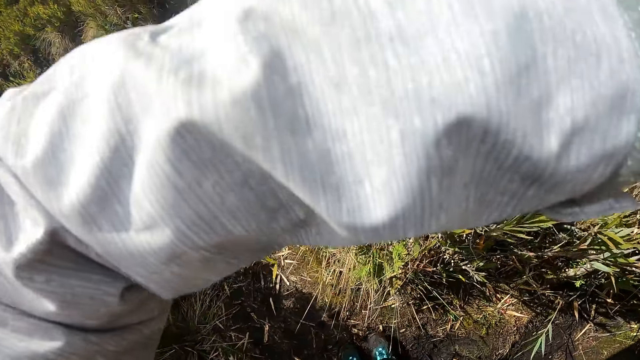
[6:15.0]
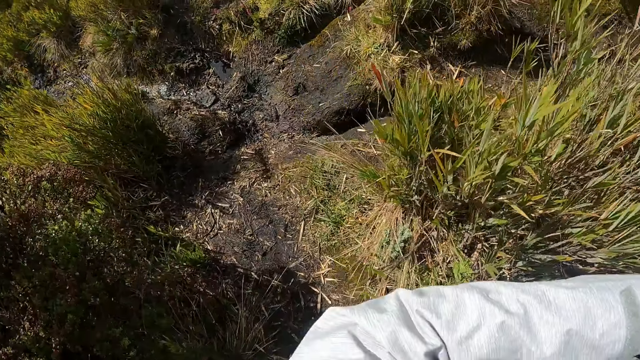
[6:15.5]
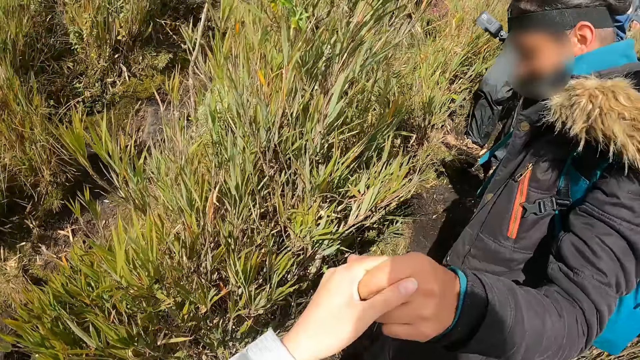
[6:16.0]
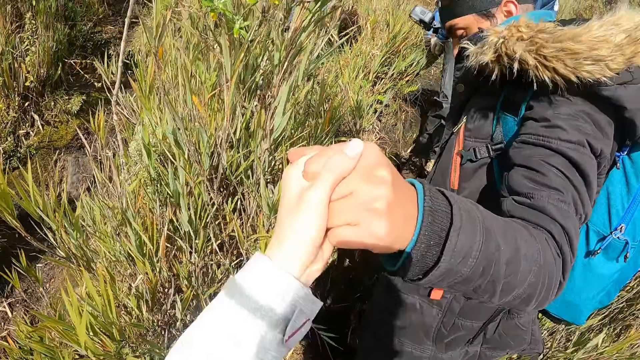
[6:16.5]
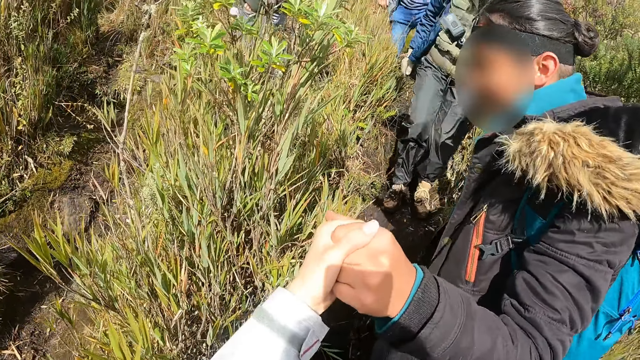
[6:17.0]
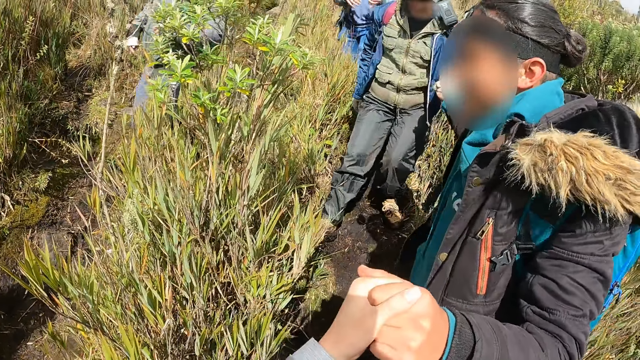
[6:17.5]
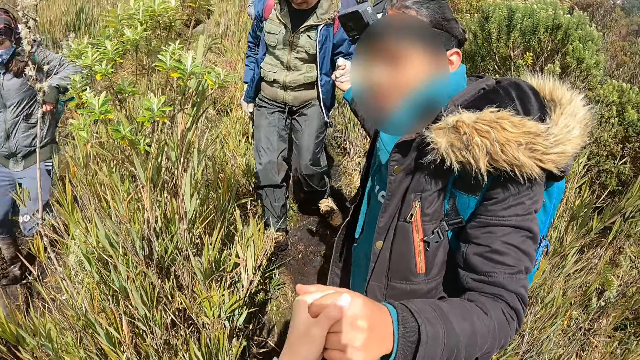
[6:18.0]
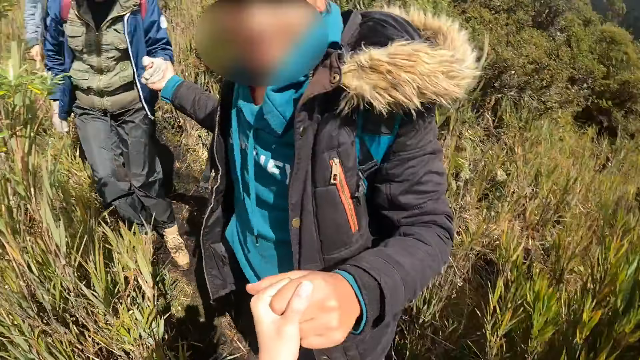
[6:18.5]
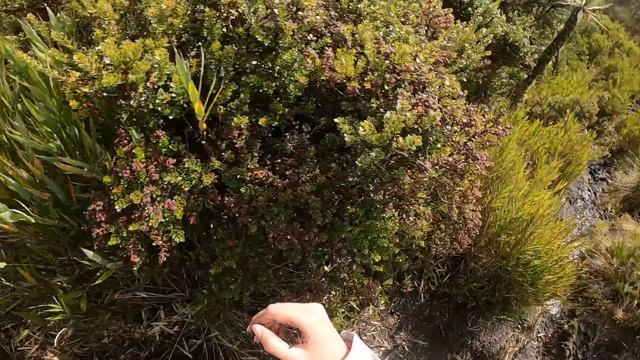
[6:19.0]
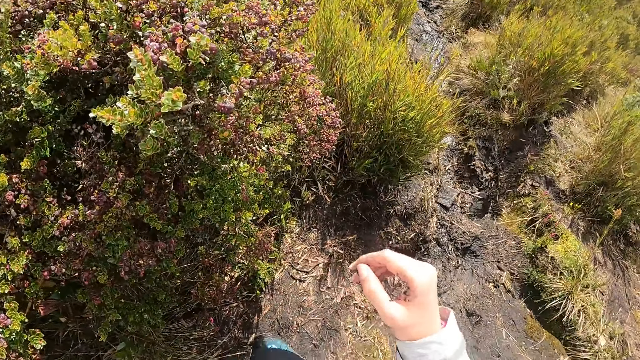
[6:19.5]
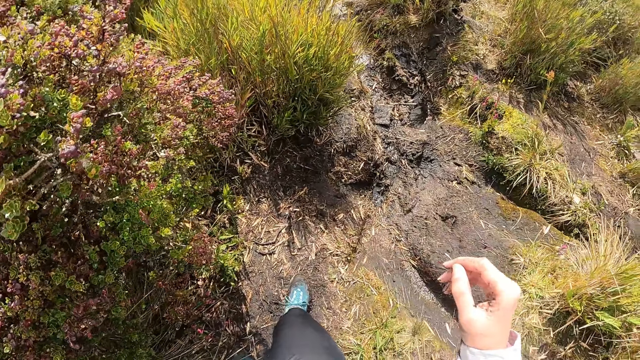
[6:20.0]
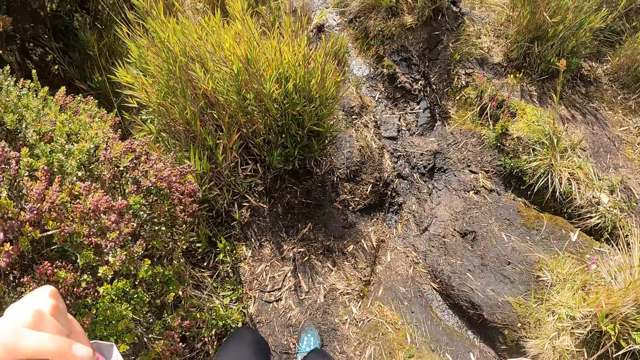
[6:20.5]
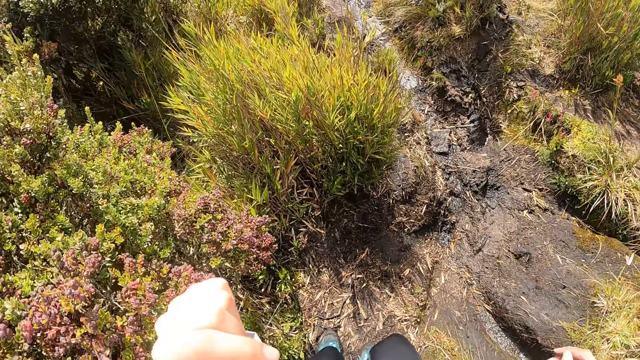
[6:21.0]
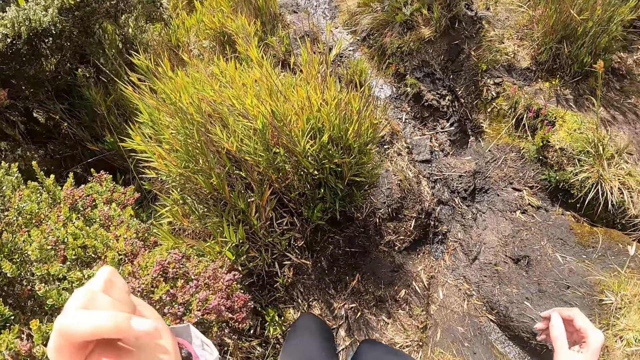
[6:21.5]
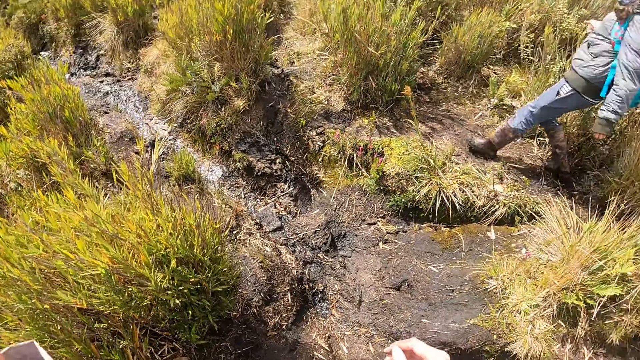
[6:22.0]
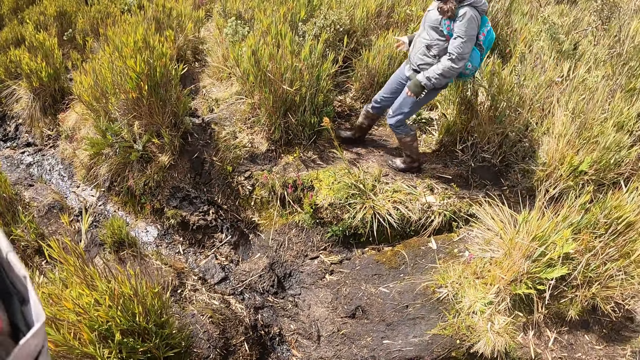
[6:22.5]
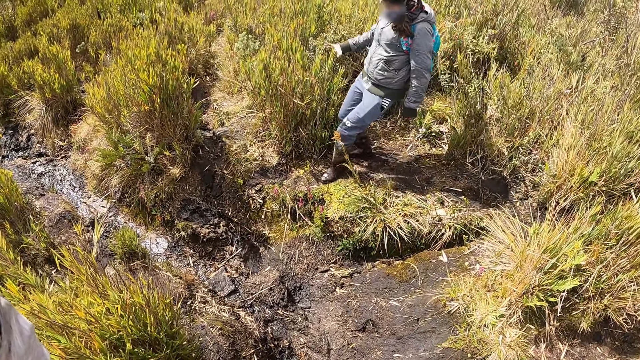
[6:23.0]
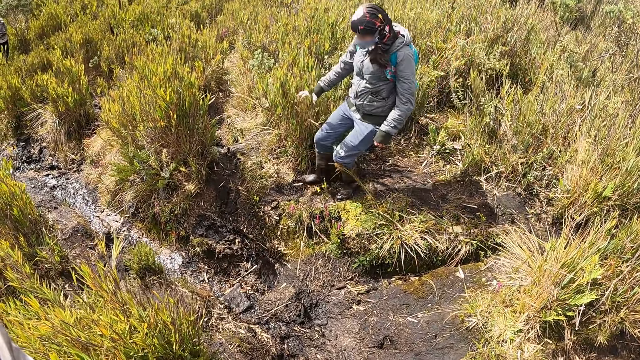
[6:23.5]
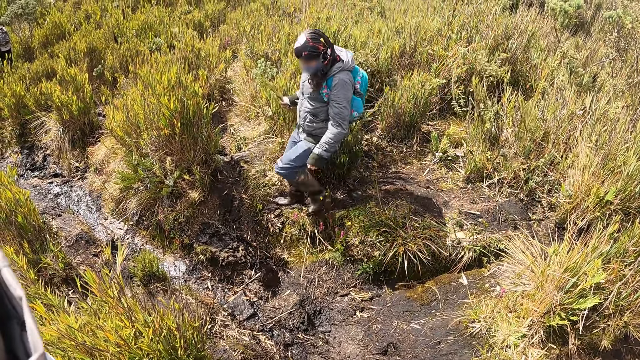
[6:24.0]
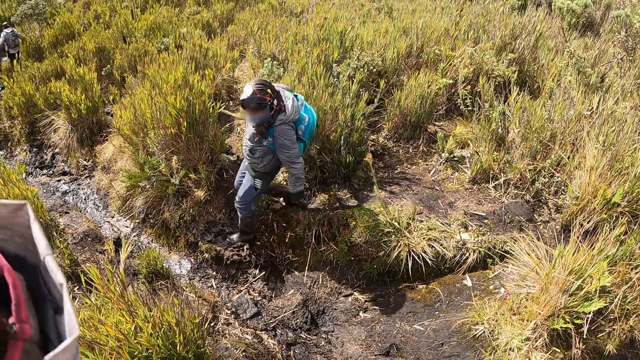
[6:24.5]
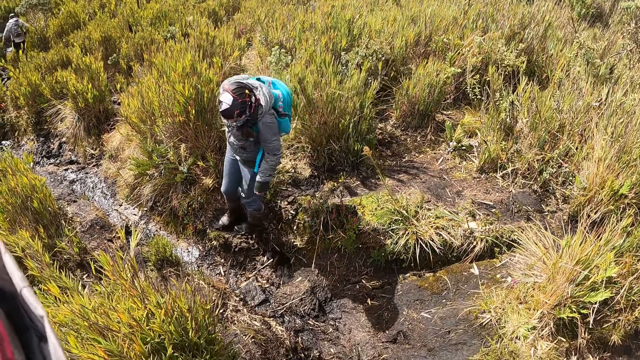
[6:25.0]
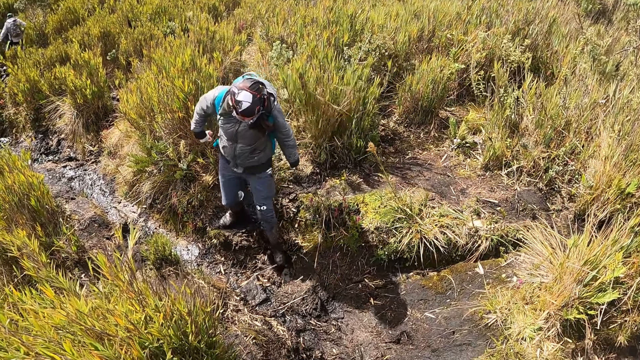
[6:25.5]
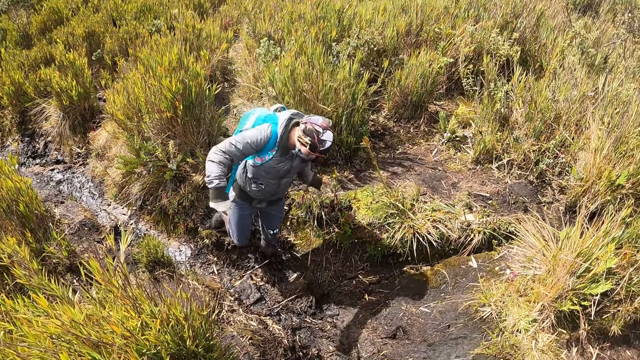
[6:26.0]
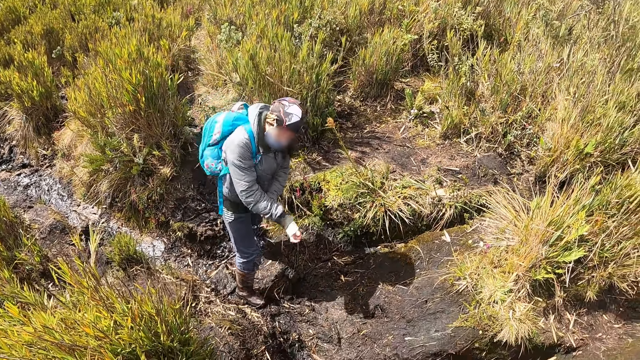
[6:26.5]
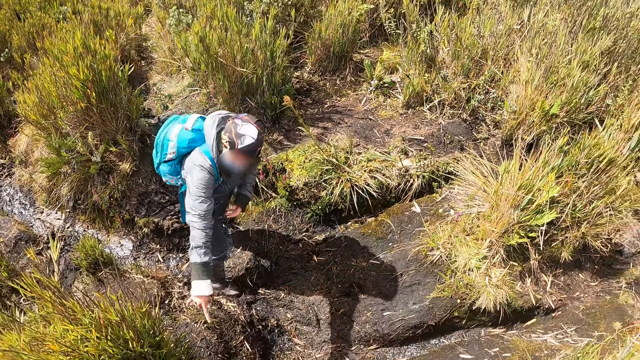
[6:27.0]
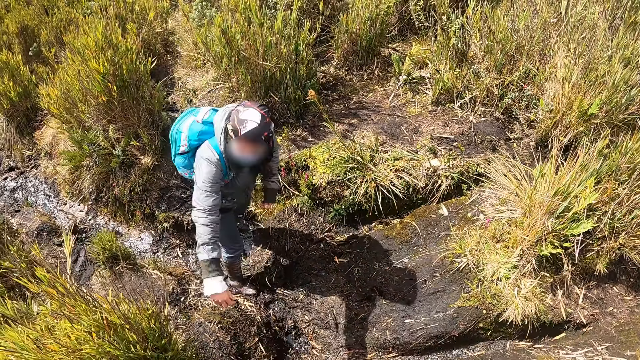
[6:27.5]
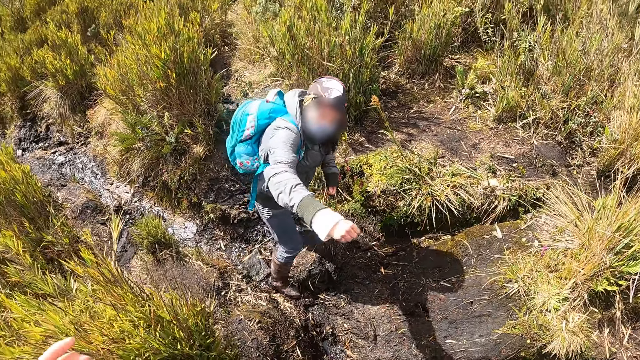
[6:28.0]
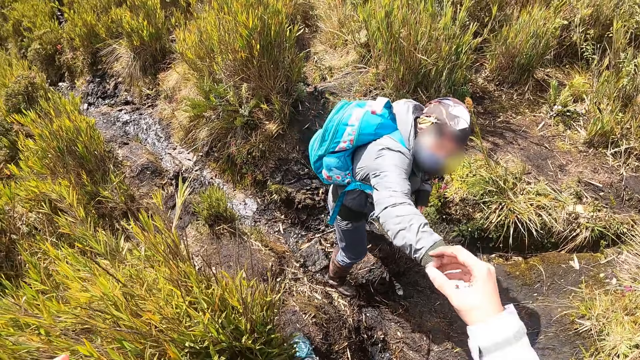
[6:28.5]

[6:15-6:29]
The woman grabs some plants in the field with her right hand.

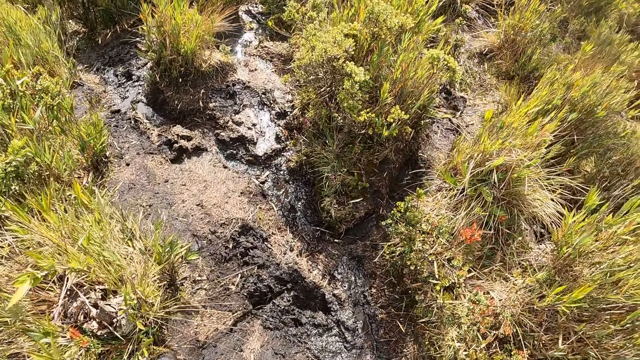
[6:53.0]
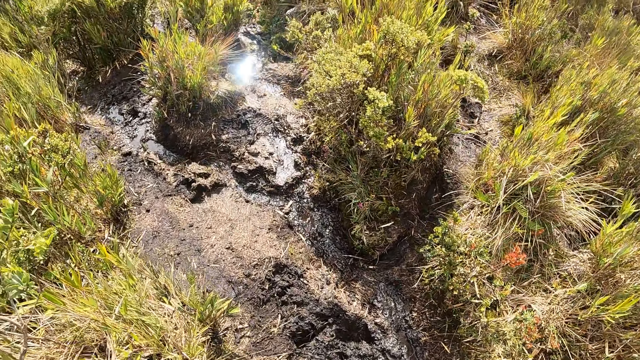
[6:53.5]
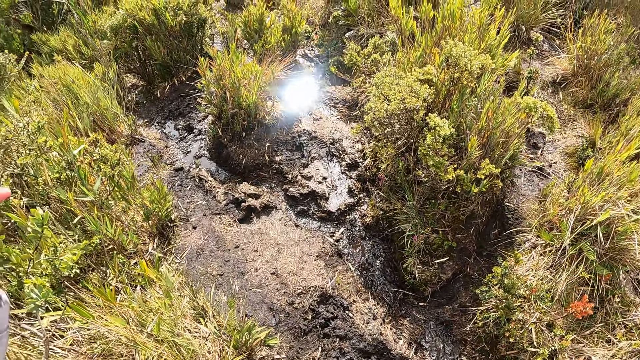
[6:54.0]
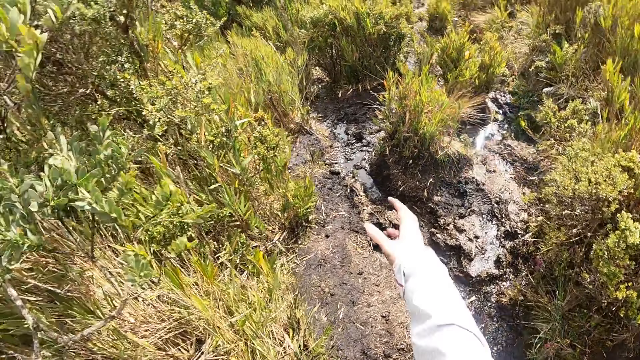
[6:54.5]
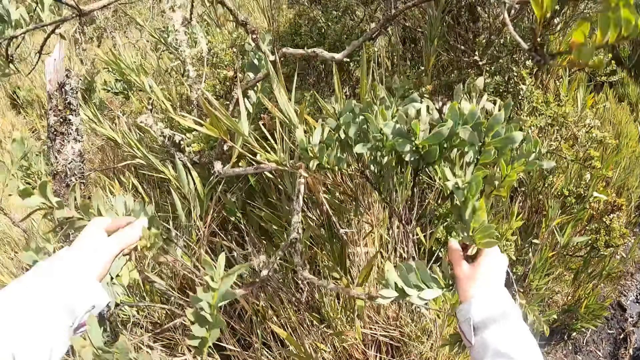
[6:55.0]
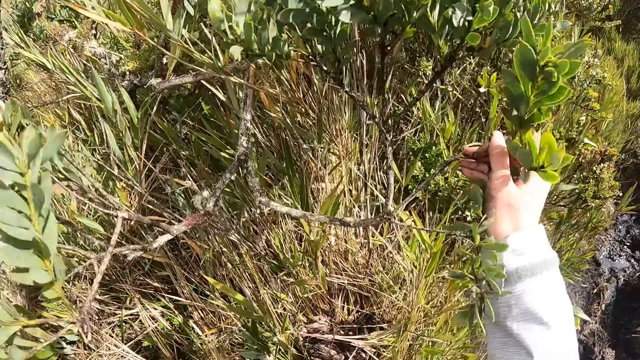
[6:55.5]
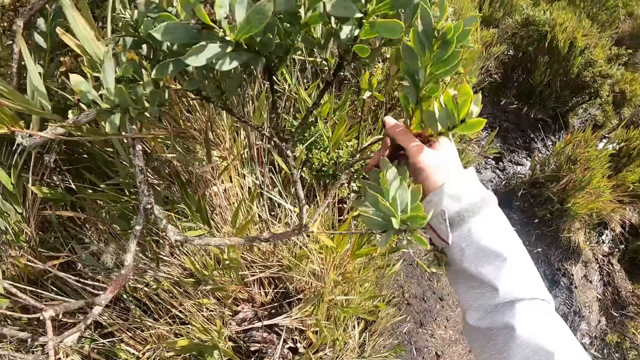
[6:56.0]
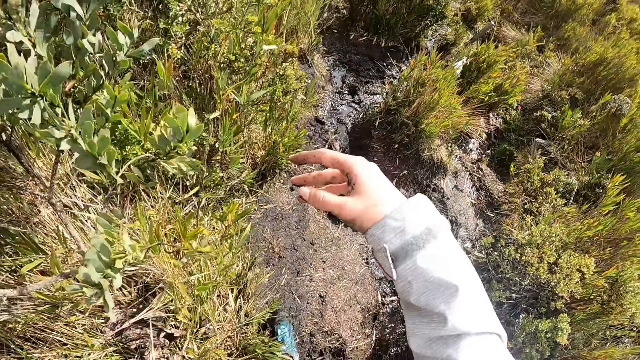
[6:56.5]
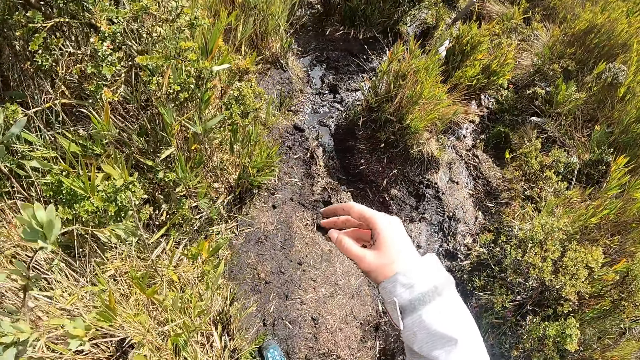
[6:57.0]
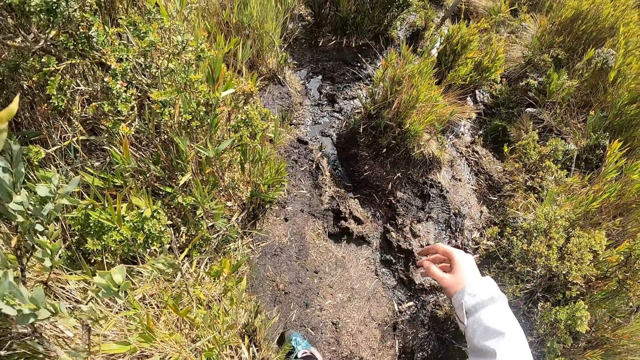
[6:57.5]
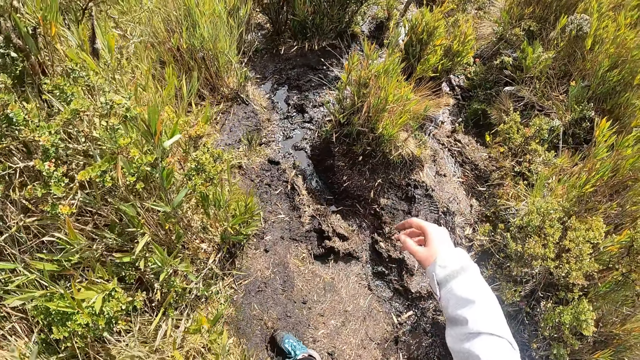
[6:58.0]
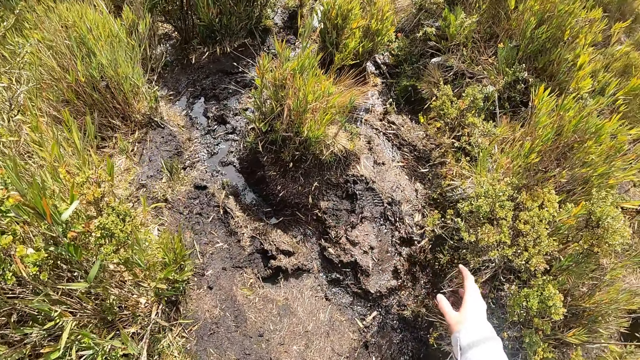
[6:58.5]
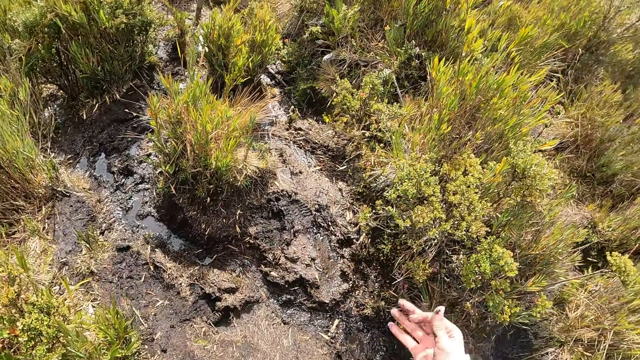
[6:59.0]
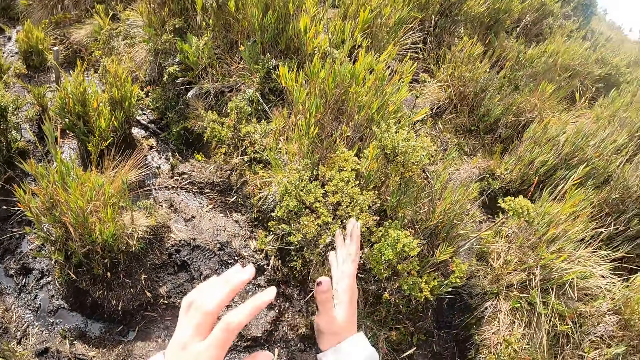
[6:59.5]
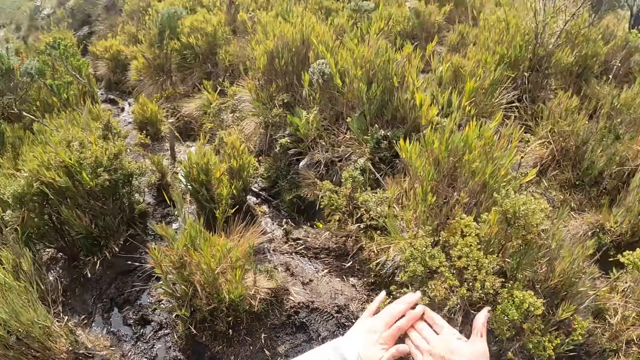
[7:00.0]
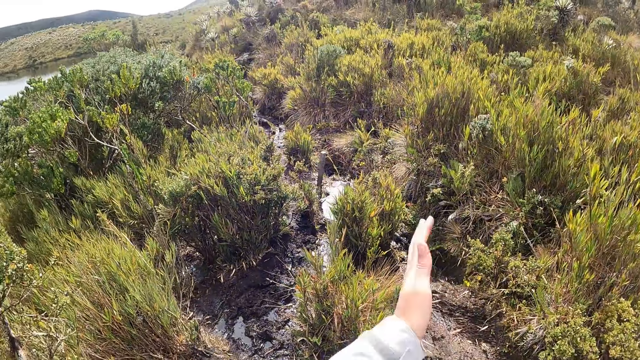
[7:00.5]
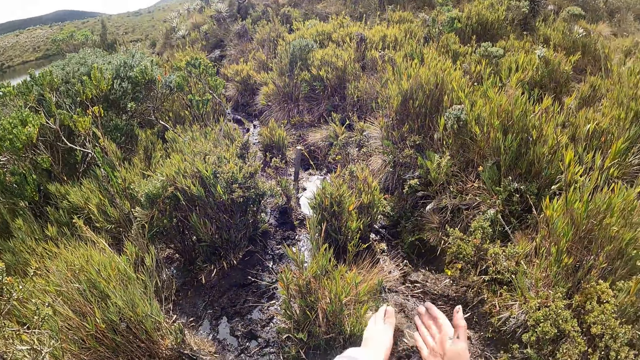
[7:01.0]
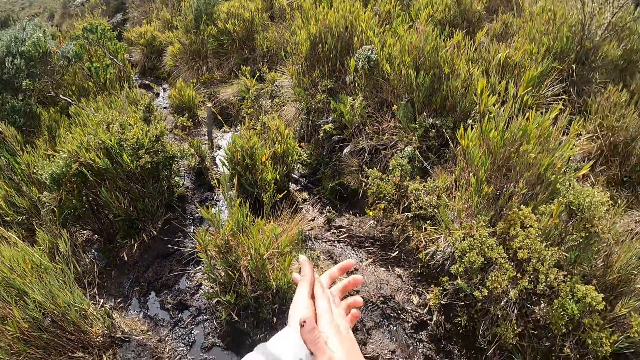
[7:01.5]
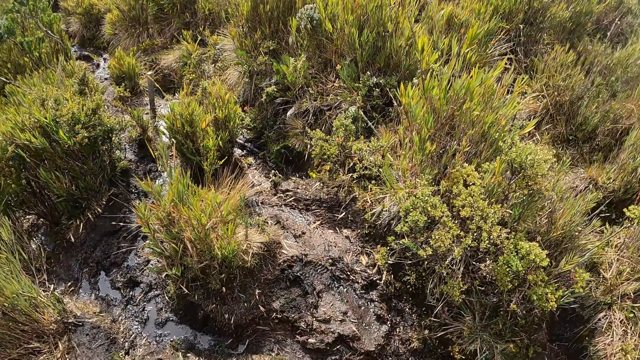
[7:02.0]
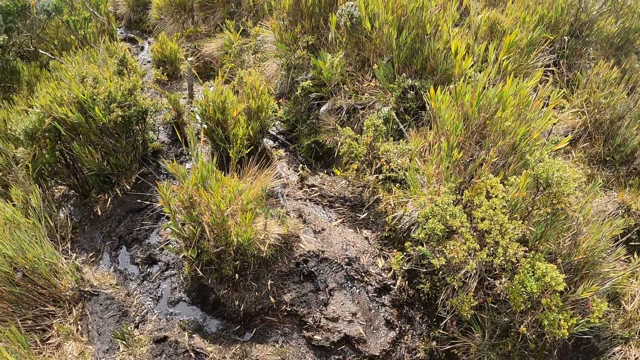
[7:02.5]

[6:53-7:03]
The camera wearer grabs some plants in the field with both hands. They clean both hands.
